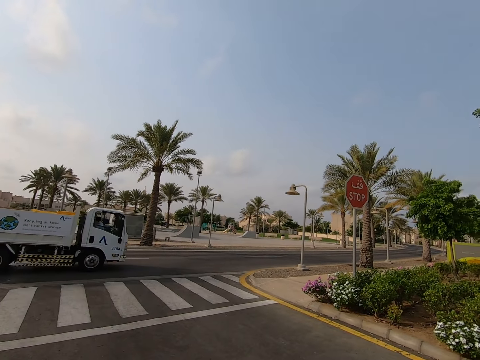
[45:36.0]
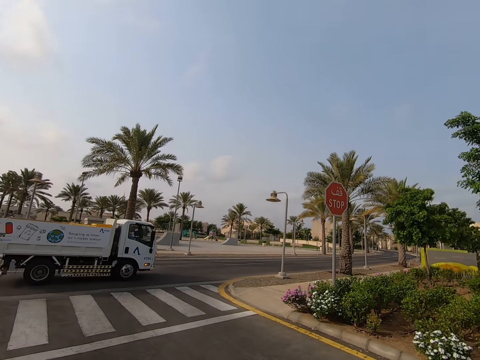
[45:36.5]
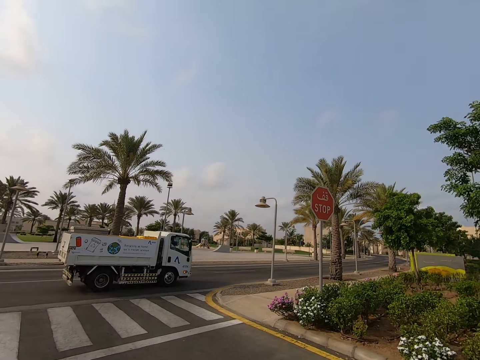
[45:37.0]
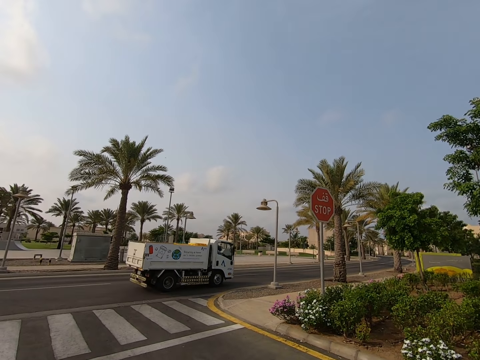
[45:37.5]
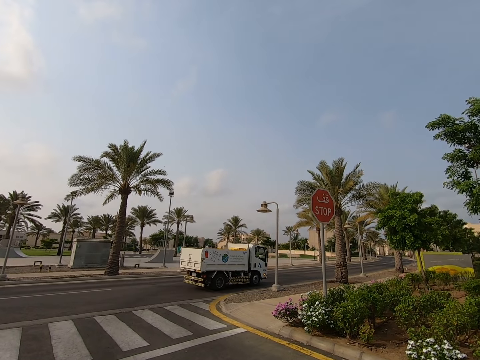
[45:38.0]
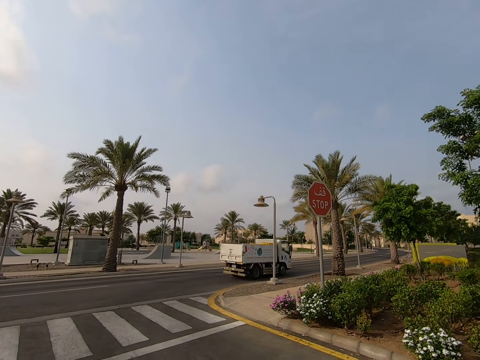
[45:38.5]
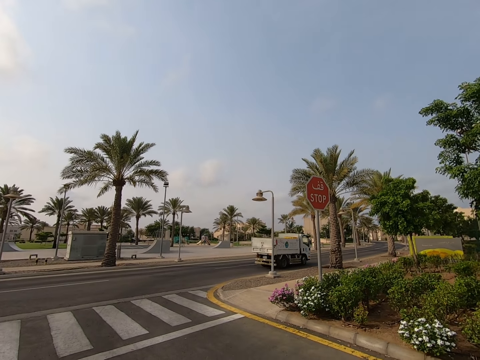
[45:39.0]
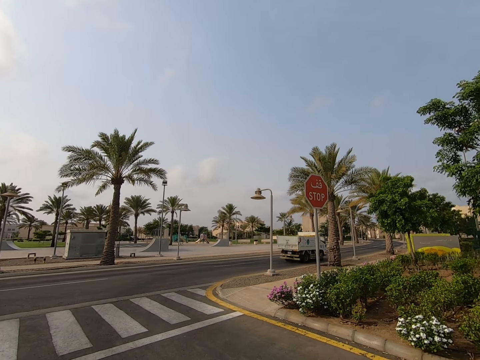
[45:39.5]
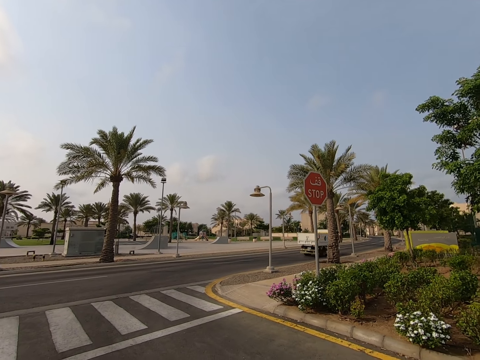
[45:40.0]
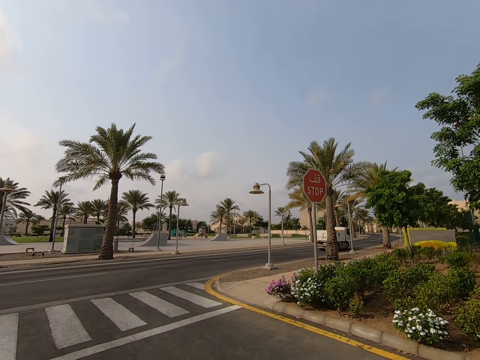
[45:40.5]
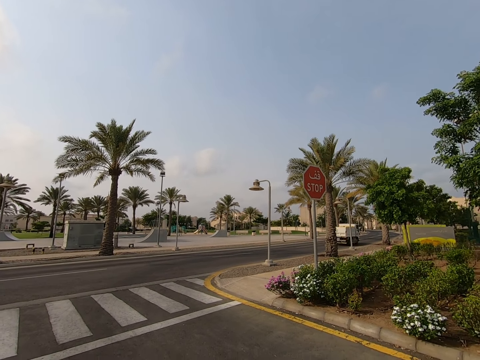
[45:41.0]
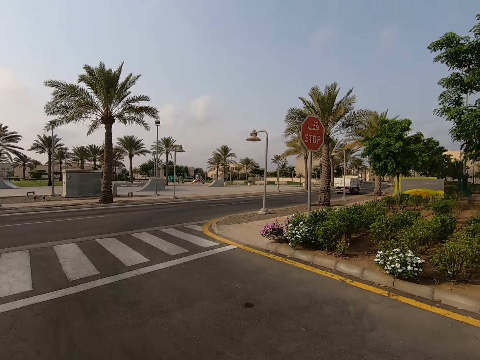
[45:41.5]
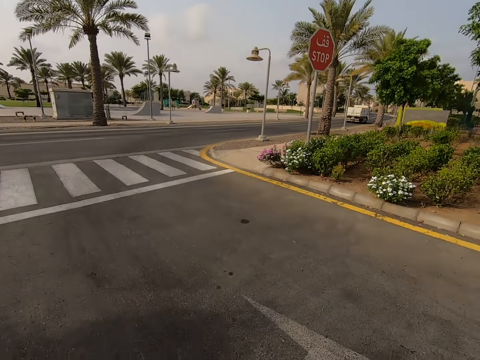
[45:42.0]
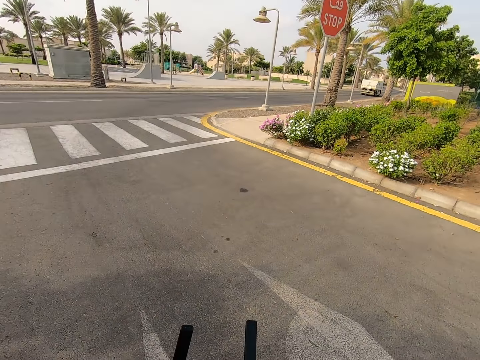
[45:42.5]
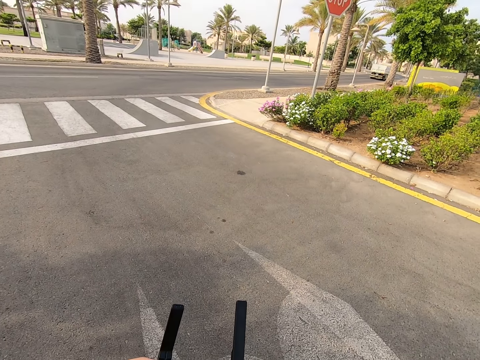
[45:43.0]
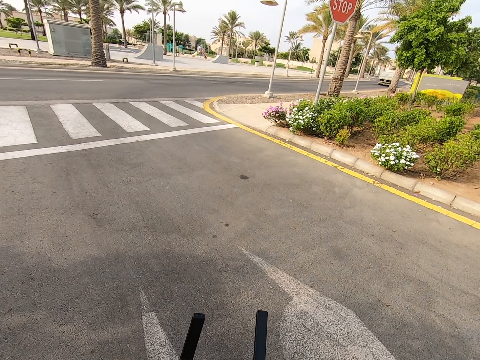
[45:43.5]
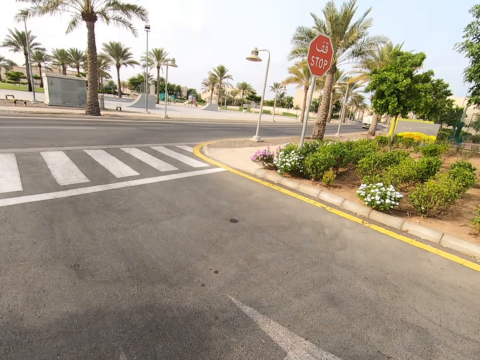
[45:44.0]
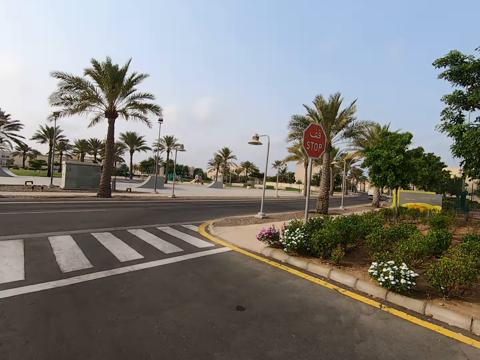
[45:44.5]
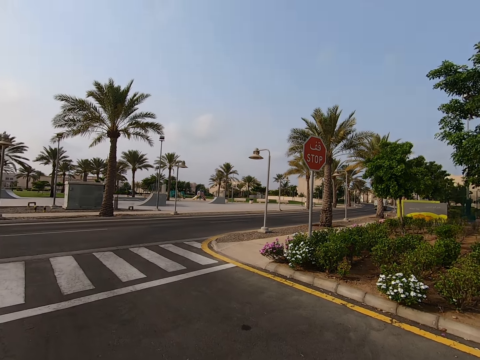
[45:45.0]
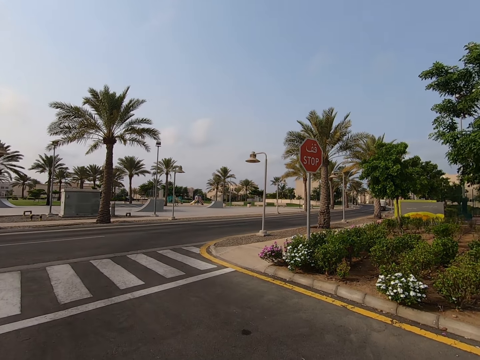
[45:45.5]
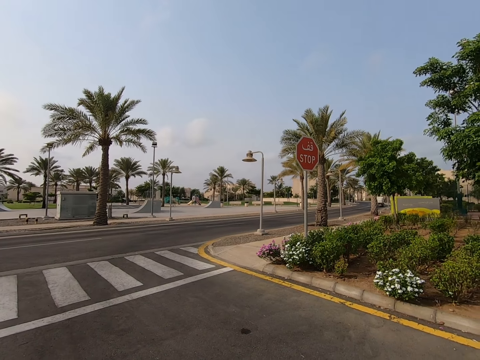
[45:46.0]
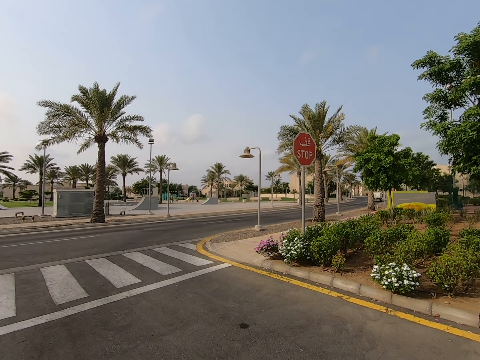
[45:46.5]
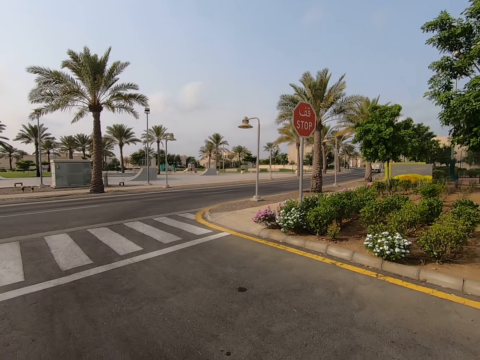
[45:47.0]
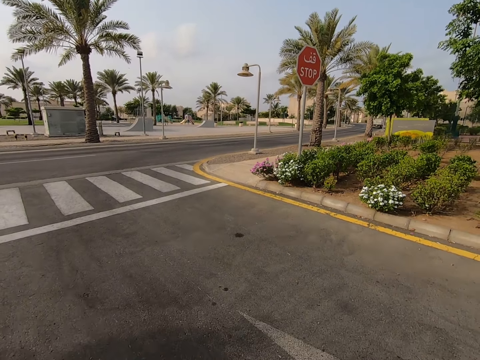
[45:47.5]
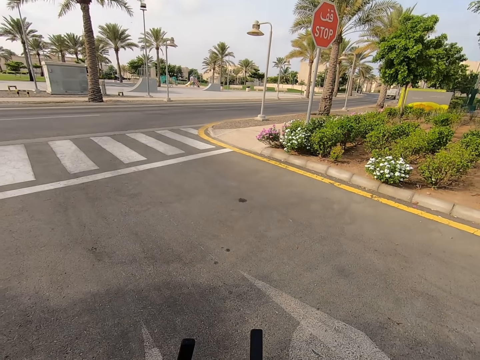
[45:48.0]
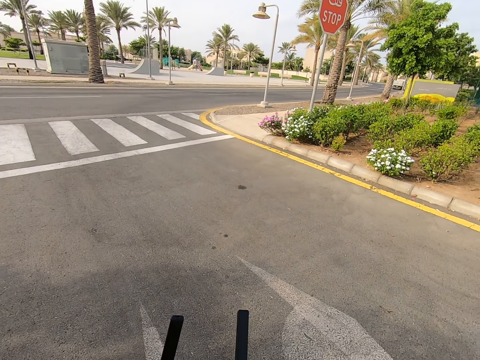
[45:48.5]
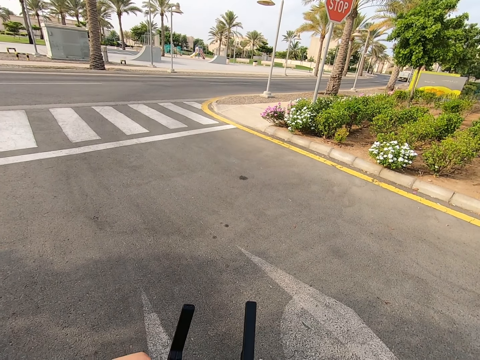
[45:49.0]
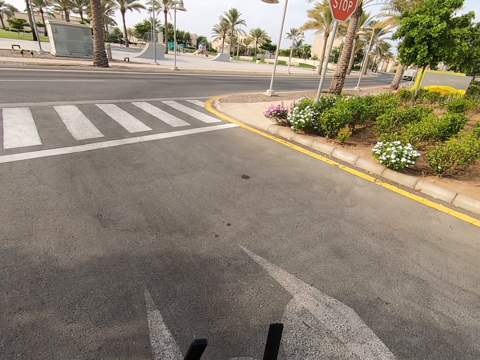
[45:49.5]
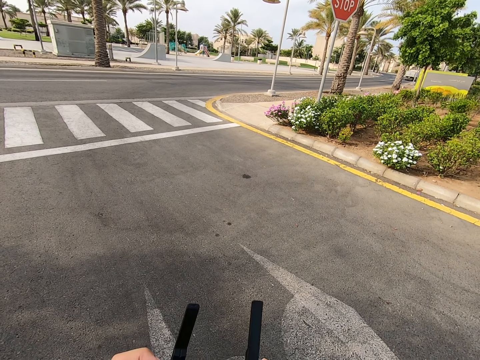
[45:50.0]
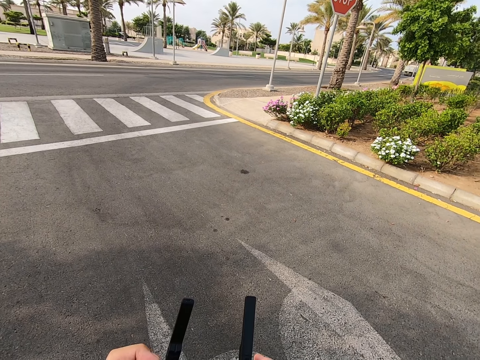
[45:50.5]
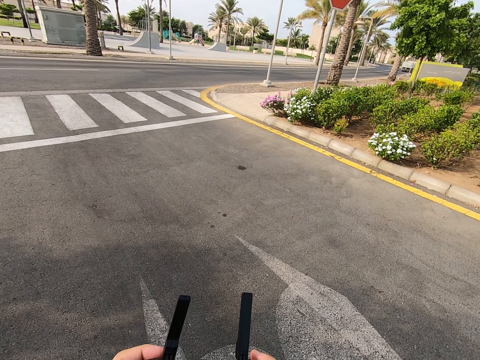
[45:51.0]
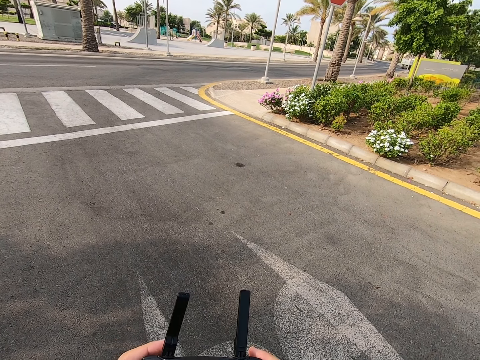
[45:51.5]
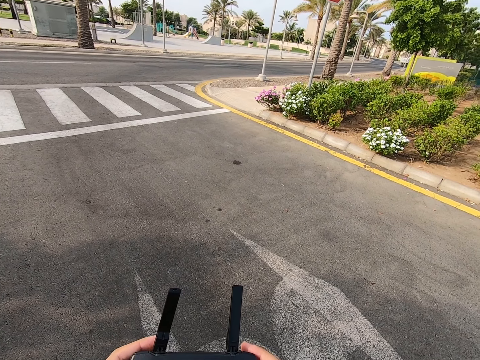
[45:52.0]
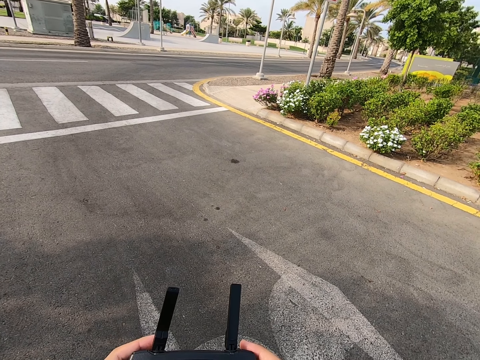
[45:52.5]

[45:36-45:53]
The camera wearer presses the drone controller. They look around. They press the drone controller.

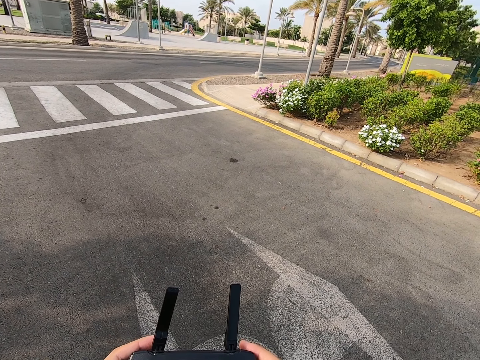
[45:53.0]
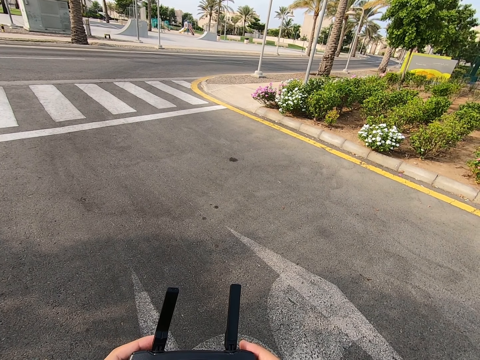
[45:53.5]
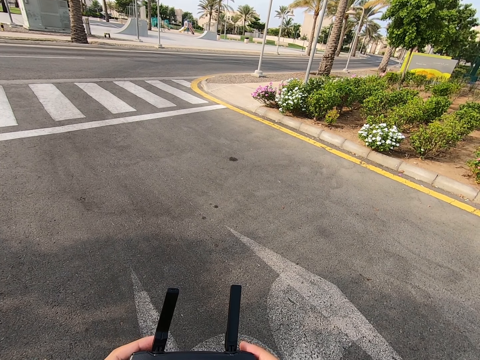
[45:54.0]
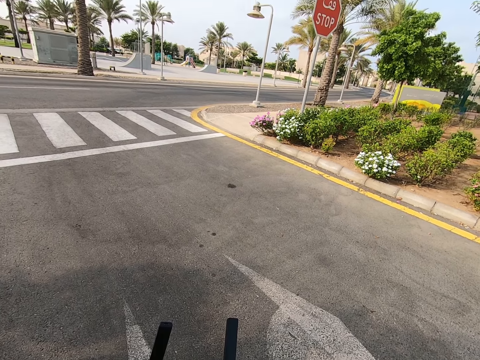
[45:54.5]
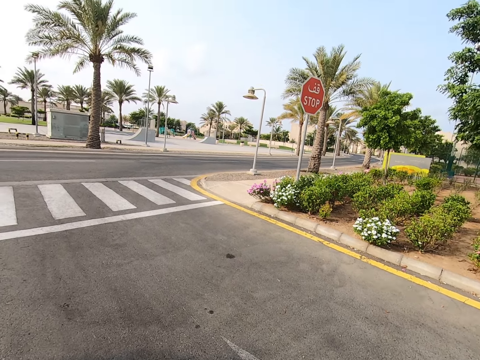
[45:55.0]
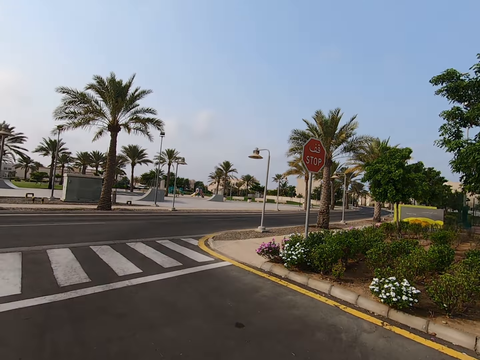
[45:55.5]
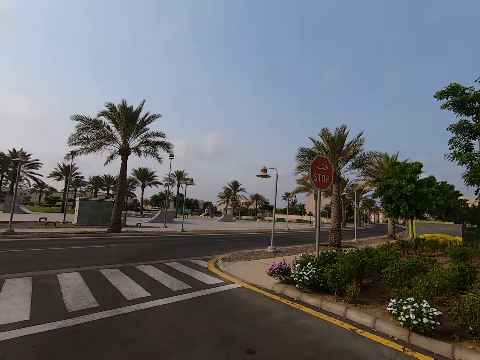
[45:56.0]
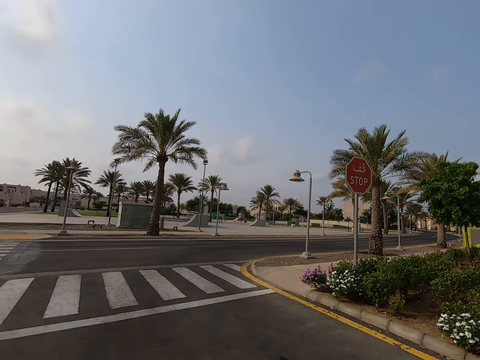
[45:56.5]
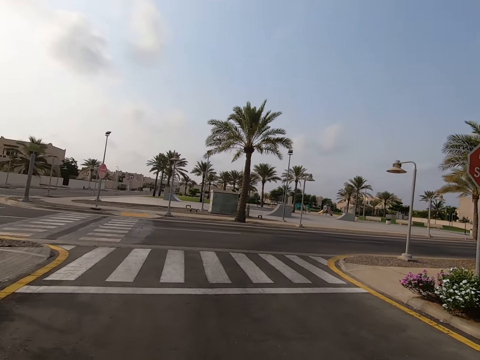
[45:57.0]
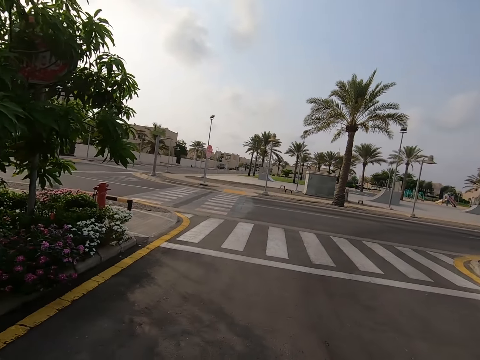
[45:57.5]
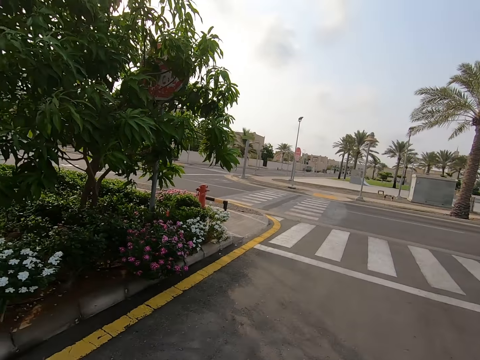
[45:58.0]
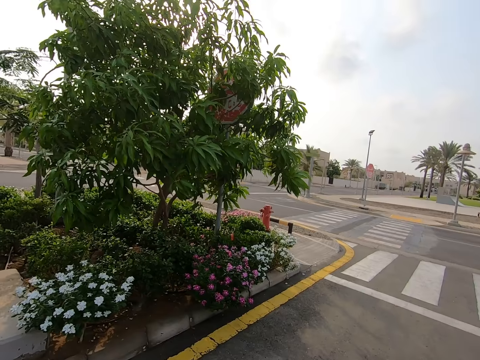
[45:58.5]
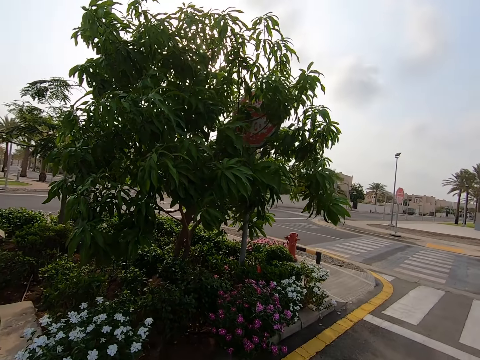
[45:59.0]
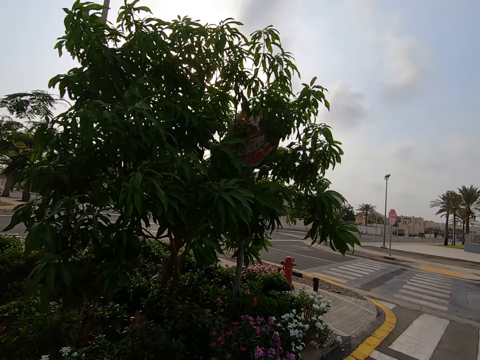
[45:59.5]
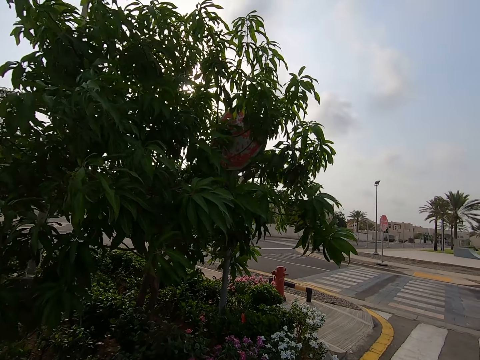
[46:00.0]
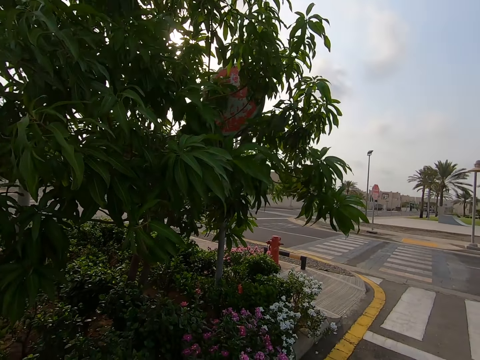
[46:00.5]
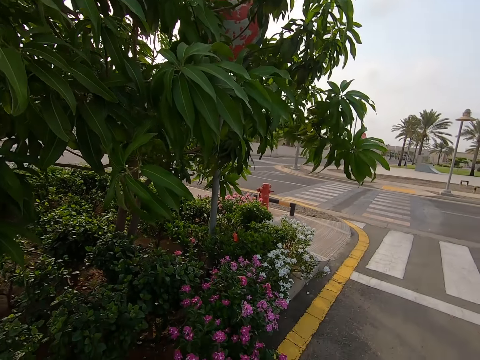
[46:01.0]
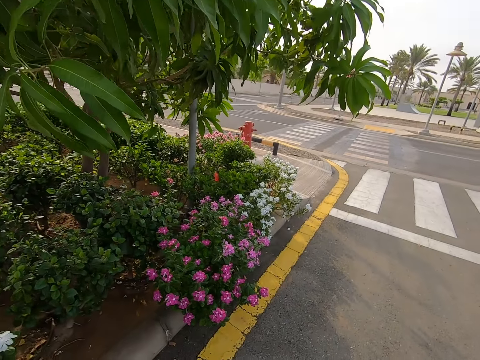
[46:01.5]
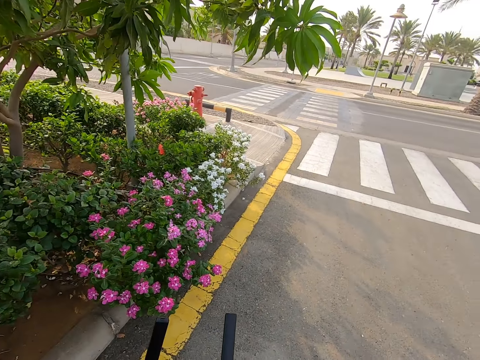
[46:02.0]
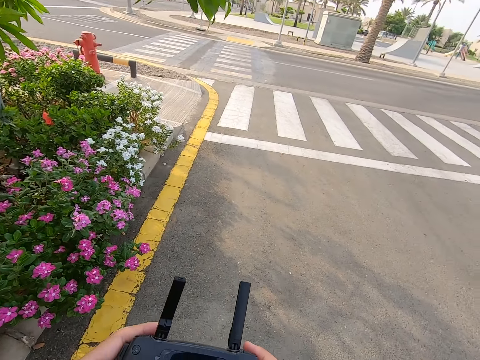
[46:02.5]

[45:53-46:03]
The camera wearer looks around.
